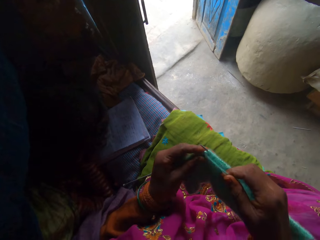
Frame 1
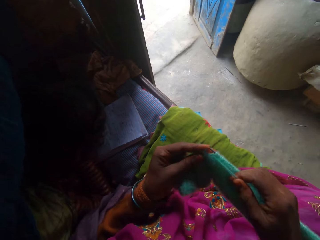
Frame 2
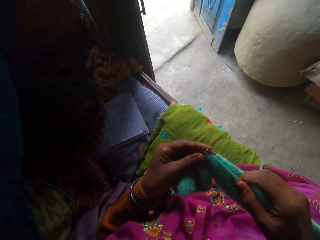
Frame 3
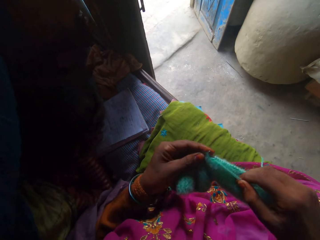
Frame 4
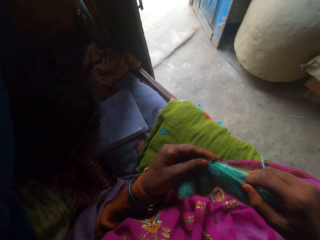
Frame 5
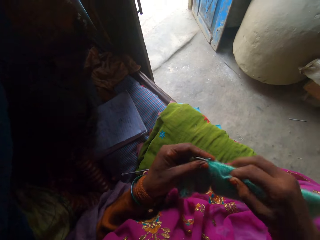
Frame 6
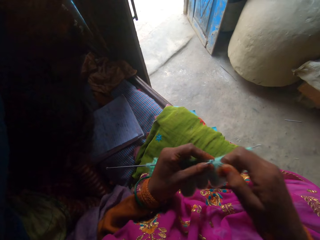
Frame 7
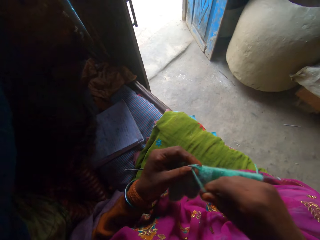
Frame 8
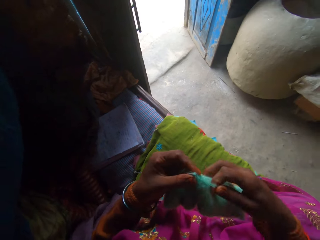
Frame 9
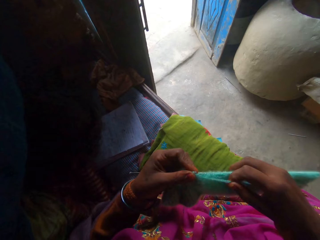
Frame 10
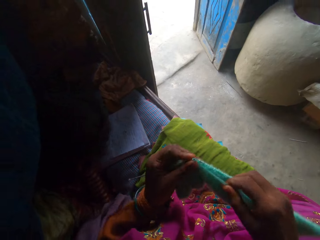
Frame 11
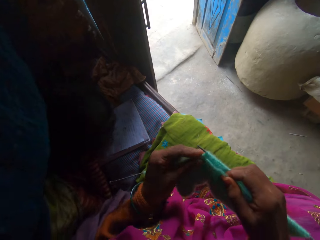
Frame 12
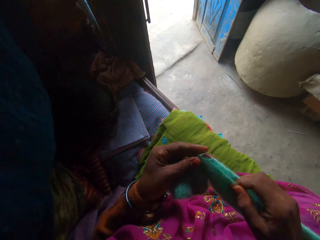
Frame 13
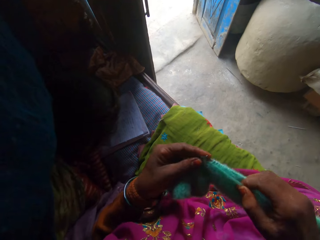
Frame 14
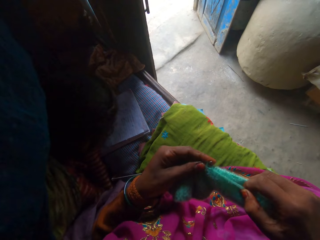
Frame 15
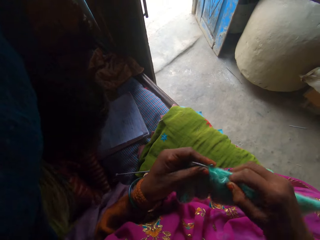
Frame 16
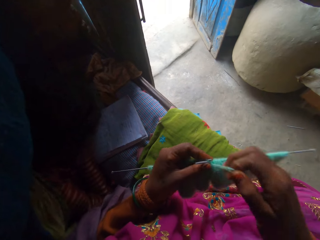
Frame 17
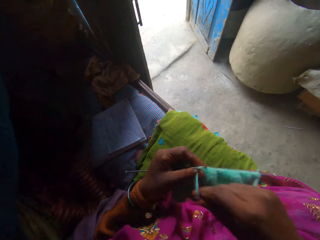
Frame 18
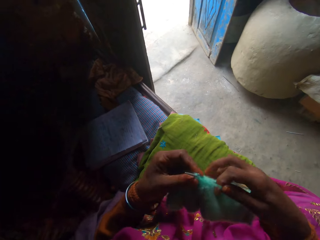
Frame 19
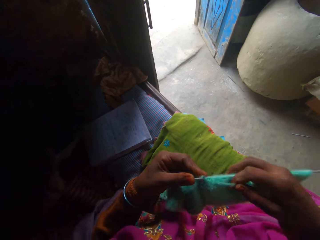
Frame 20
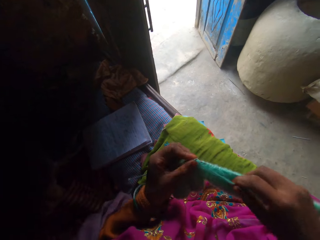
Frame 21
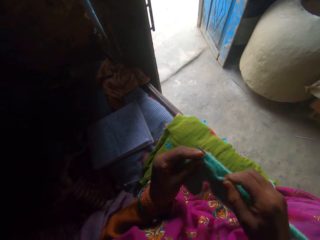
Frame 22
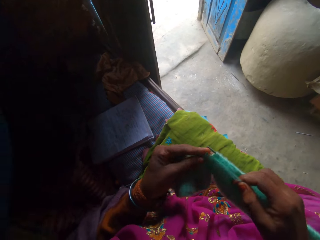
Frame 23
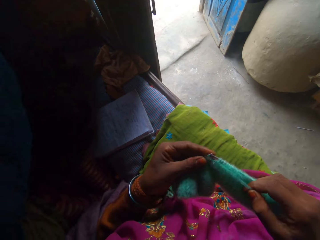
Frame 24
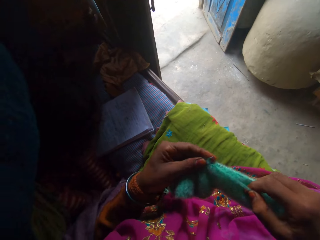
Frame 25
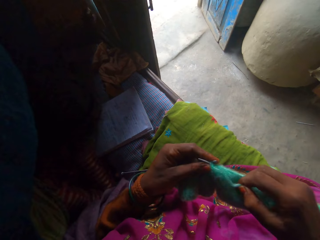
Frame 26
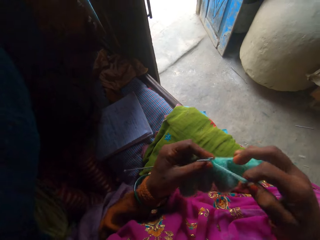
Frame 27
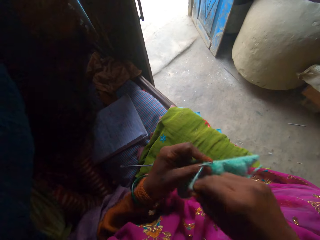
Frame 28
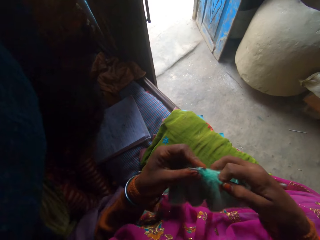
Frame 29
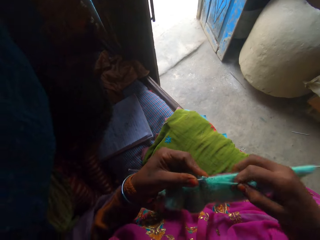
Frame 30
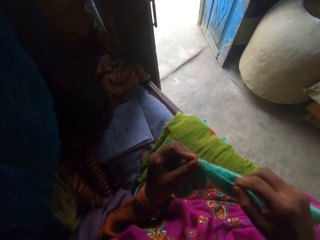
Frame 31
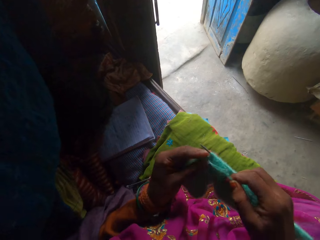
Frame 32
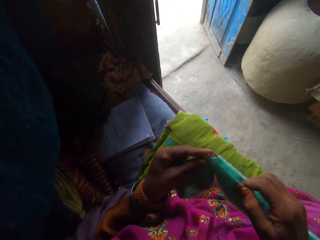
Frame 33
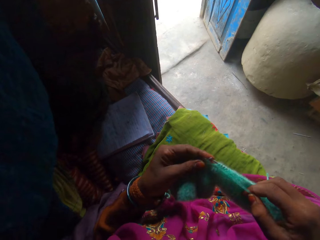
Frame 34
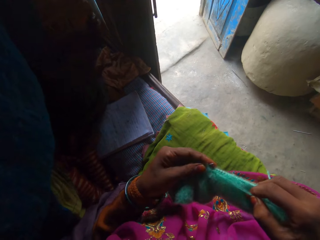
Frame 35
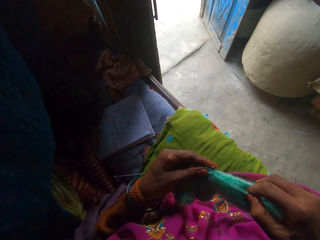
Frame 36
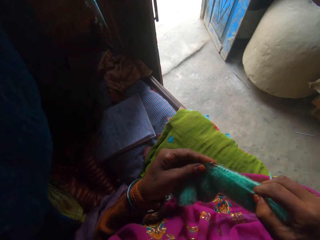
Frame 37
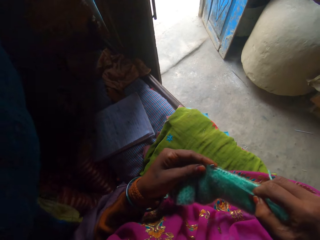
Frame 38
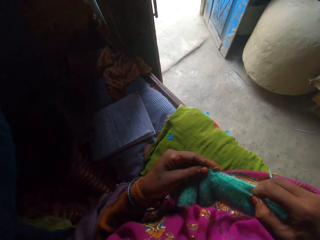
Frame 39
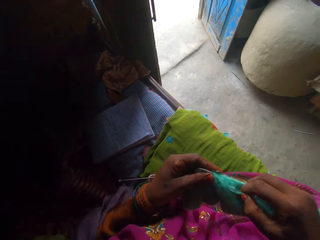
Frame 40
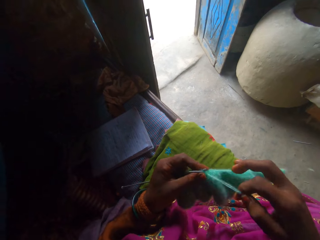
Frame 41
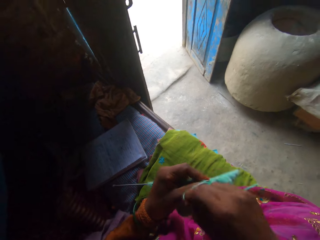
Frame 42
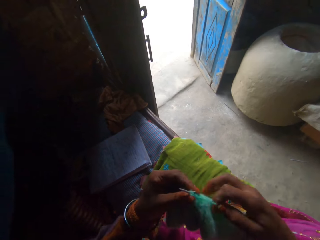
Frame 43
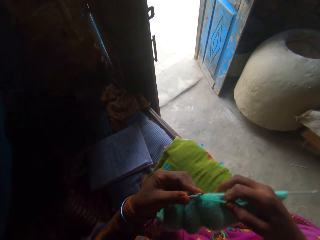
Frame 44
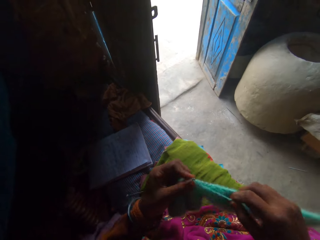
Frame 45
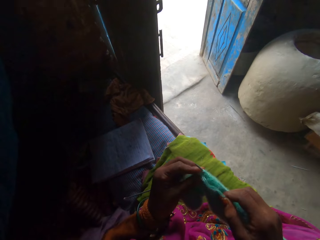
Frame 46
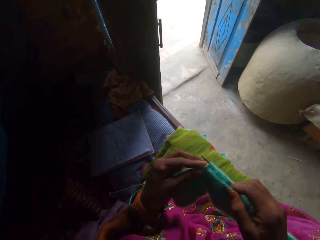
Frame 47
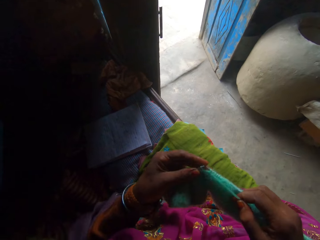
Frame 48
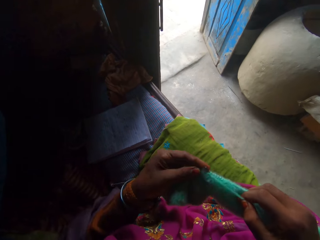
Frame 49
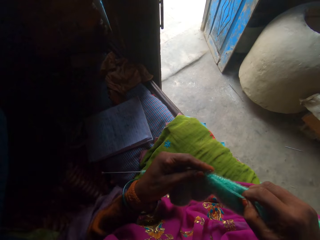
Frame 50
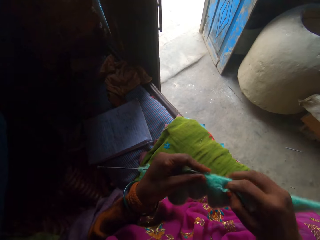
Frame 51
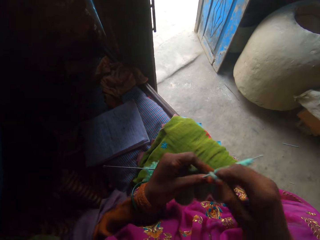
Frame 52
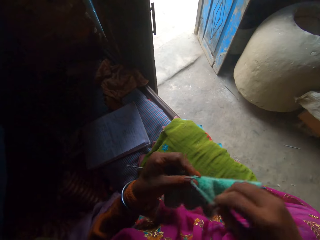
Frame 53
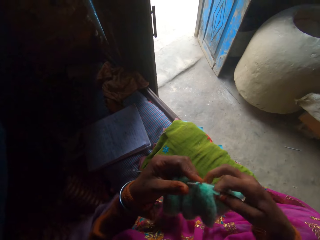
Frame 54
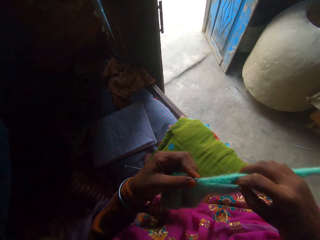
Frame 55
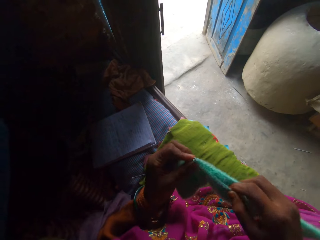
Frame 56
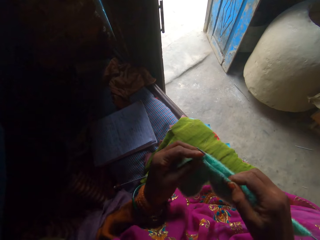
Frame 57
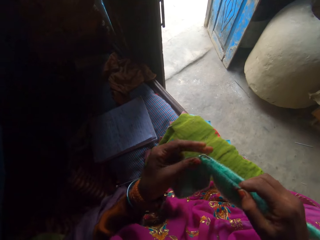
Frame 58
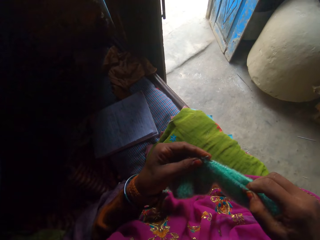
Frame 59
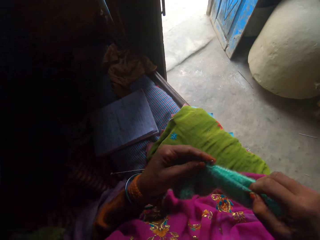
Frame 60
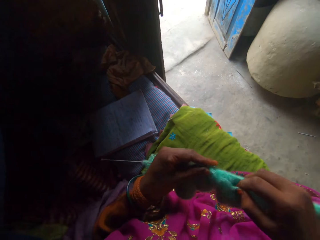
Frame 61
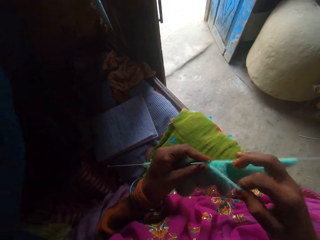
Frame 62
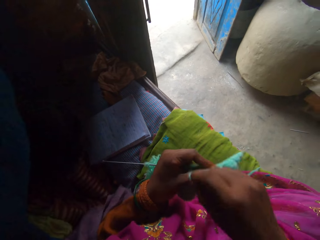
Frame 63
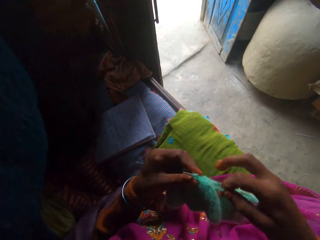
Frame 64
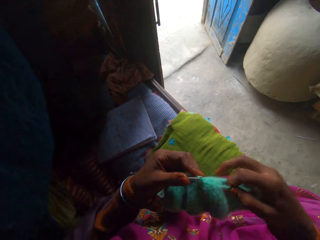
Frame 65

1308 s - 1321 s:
The camera wearer knits the fabric using knitting needles. They adjust the yarn. They knit the fabric using knitting needles. They adjust the yarn. They knit the fabric using knitting needles. They adjust the yarn. They knit the fabric using knitting needles. They adjust the yarn. They knit the fabric using knitting needles. They adjust the yarn. They knit the fabric using knitting needles.

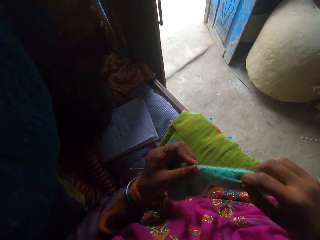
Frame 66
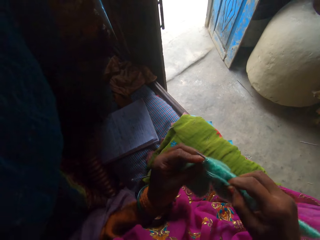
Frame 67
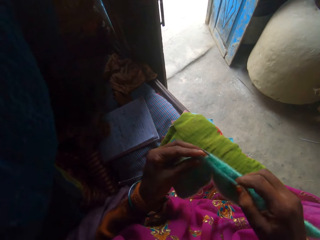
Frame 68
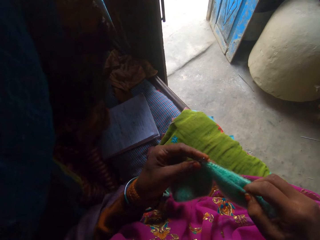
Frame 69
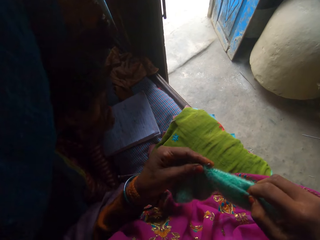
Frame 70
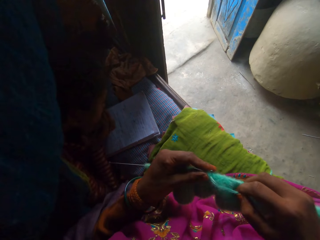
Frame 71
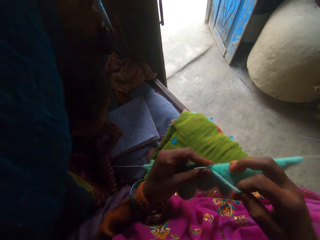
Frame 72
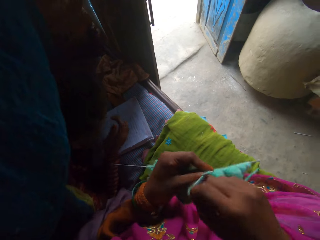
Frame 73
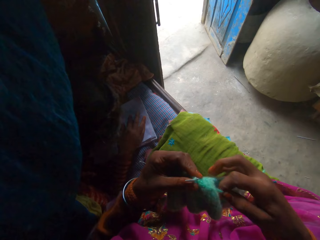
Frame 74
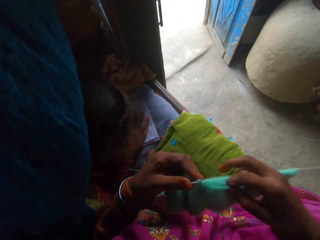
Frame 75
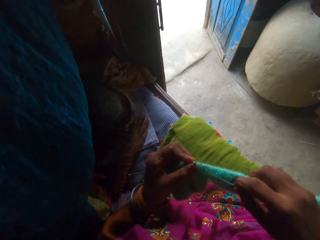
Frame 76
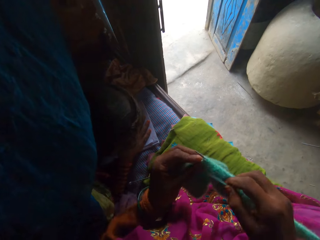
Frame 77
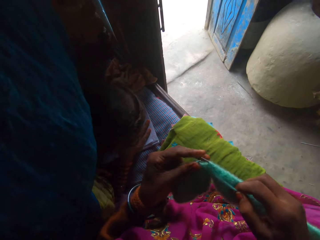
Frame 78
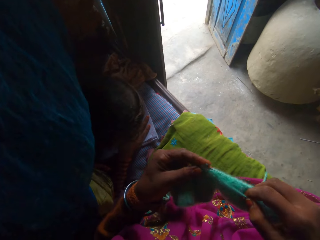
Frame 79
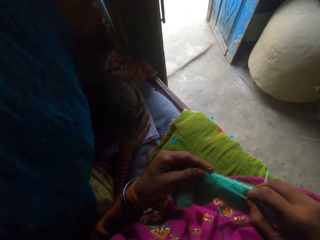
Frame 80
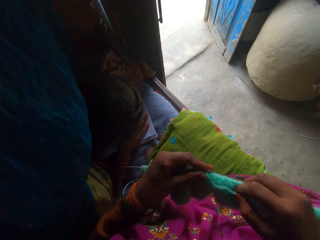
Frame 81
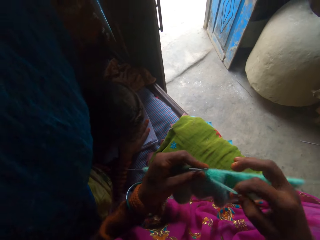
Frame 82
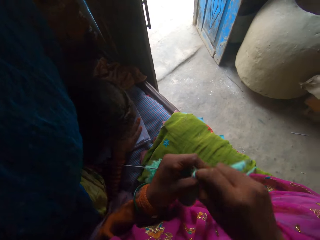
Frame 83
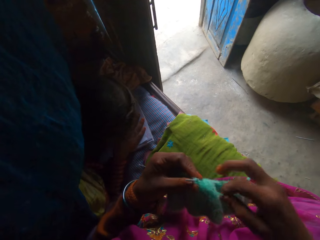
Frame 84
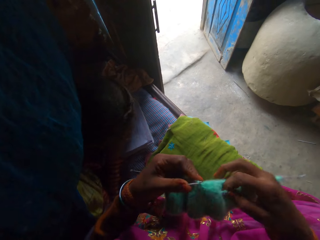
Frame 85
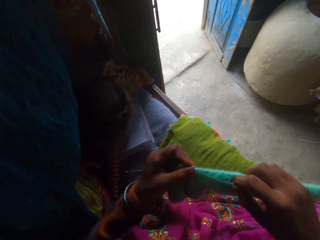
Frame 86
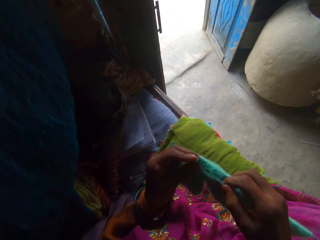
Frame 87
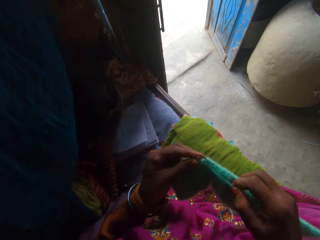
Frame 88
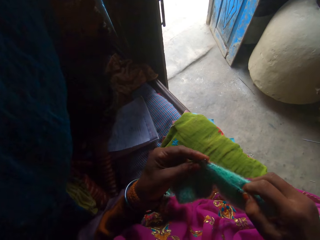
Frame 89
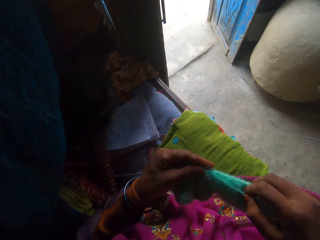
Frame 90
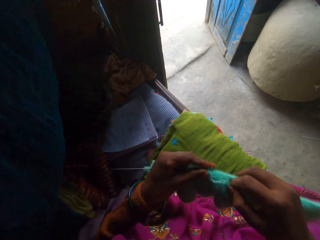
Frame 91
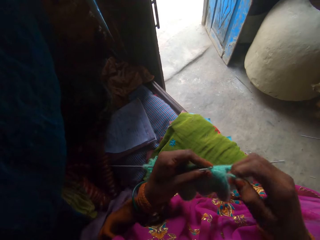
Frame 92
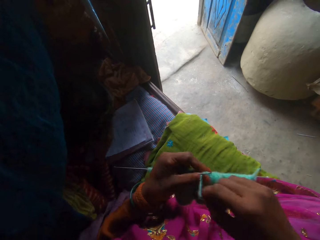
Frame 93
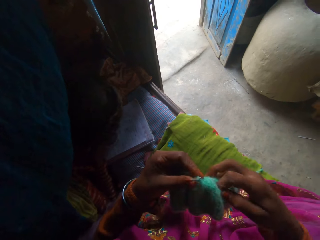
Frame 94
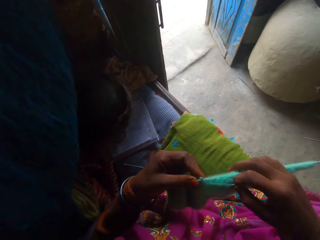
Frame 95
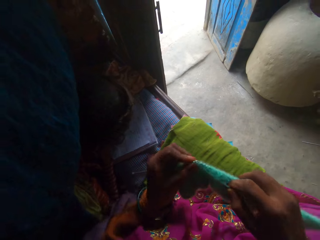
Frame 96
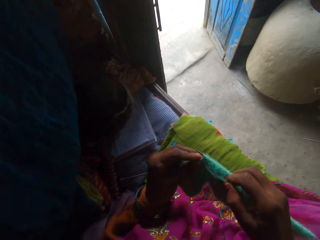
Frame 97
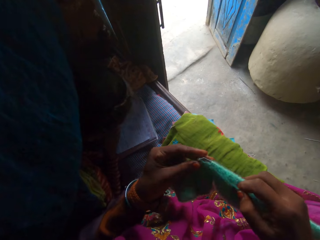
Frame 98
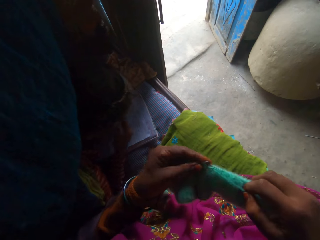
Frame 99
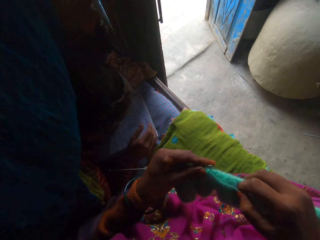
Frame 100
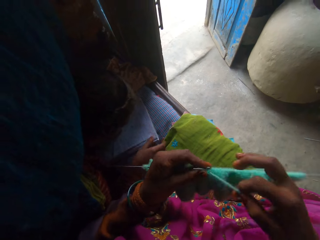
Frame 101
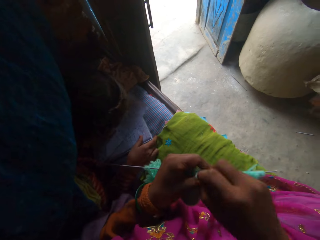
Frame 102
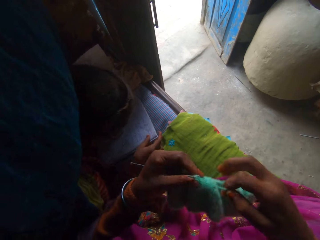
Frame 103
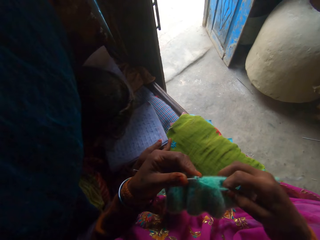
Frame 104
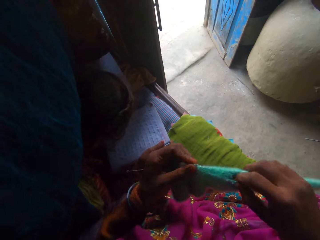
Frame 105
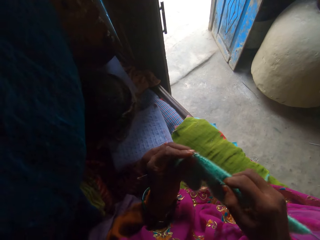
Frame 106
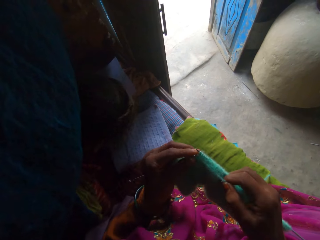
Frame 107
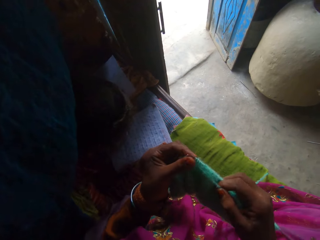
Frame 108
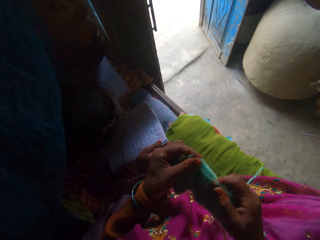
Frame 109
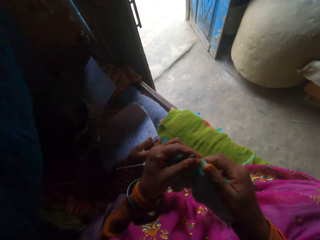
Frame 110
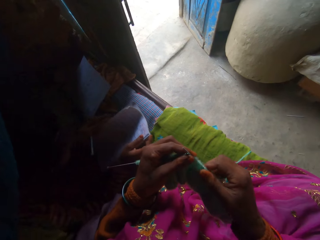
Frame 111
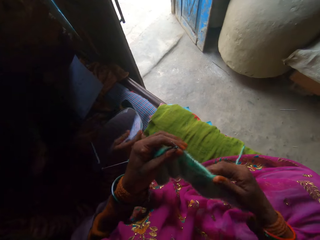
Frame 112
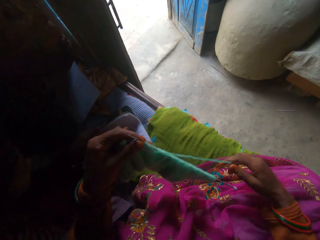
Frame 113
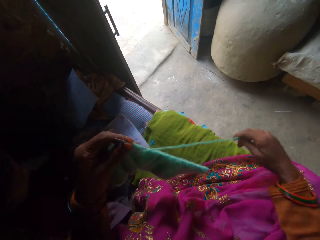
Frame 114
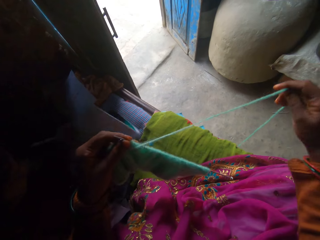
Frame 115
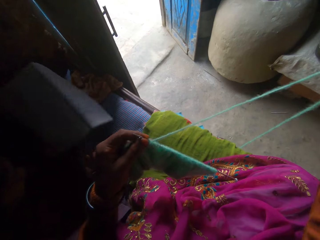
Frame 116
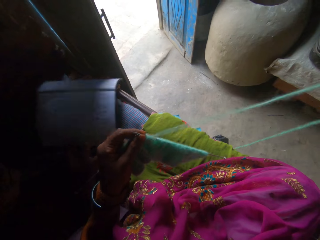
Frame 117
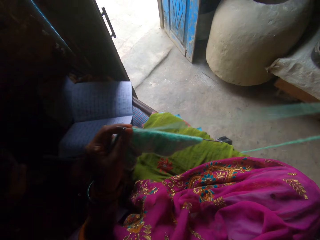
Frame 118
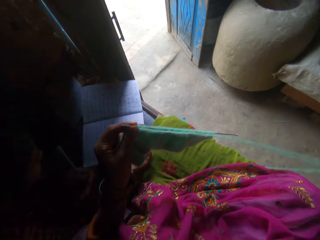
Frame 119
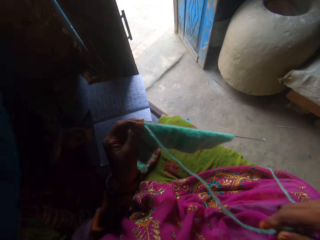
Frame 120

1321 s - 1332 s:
The camera wearer adjusts the yarn. They knit the fabric using knitting needles. They adjust the yarn. A girl adjusts the right hand. The camera wearer knits the fabric using knitting needles. They adjust the yarn. They knit the fabric using knitting needles. The girl adjusts the right hand. The camera wearer adjusts the yarn. They knit the fabric using knitting needles. The girl removes the sheet of paper from the book with her left hand. The camera wearer adjusts the yarn. They knit the fabric using knitting needles. The girl adjusts the book. The camera wearer adjusts the fabric. The girl opens the book with her hands. The camera wearer adjusts the yarn.
